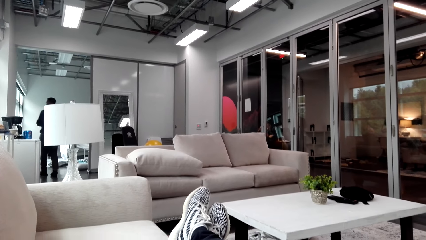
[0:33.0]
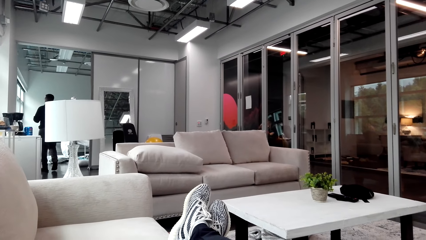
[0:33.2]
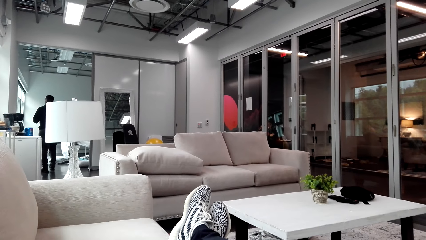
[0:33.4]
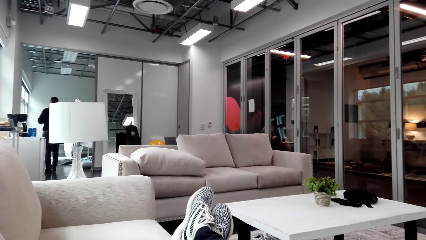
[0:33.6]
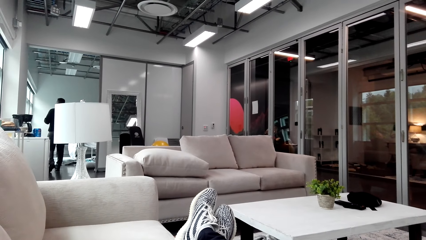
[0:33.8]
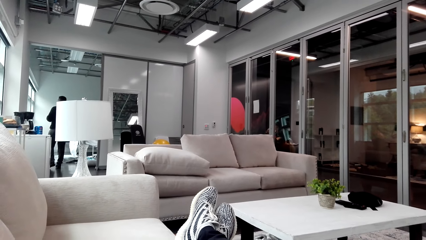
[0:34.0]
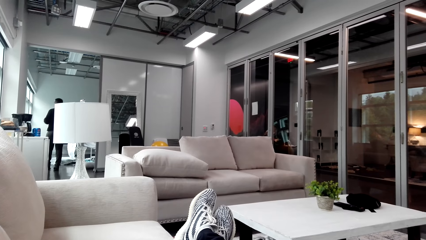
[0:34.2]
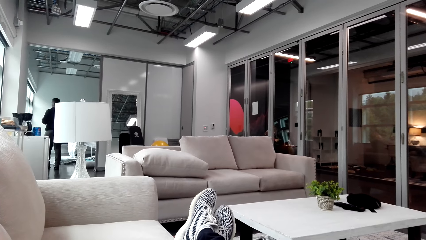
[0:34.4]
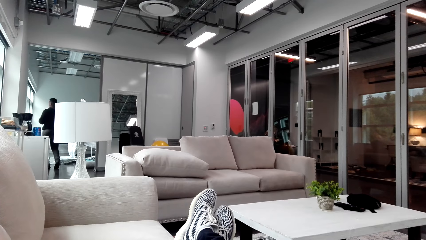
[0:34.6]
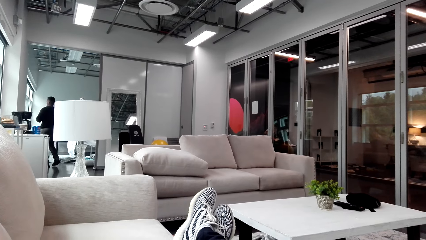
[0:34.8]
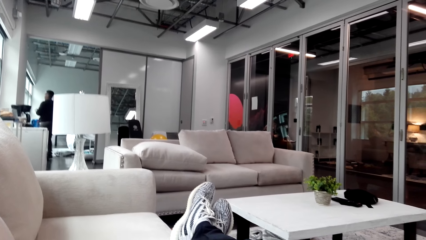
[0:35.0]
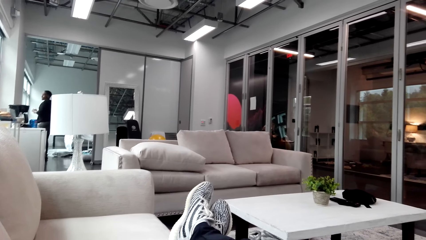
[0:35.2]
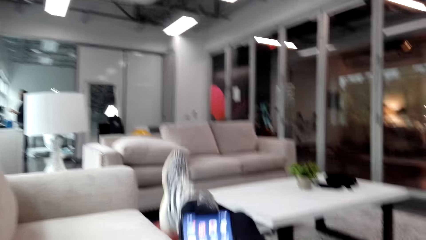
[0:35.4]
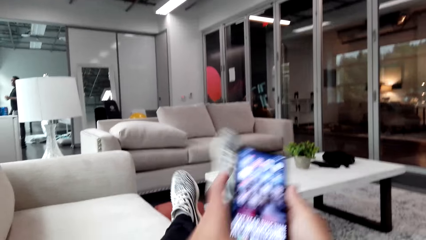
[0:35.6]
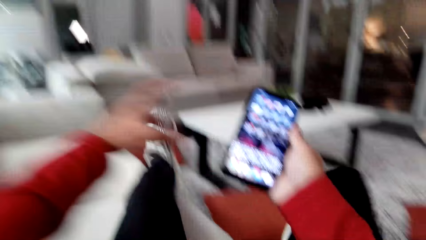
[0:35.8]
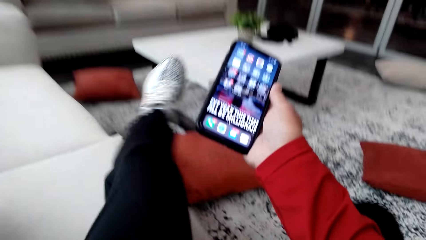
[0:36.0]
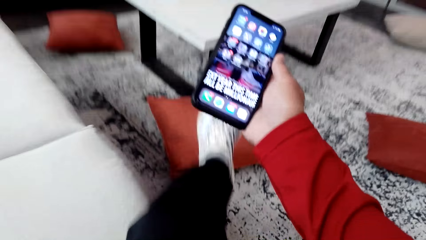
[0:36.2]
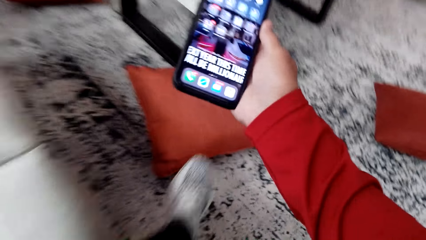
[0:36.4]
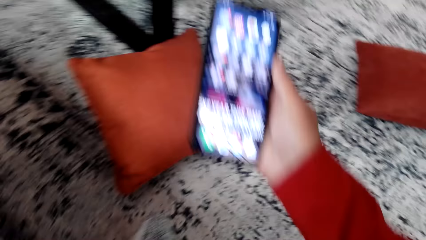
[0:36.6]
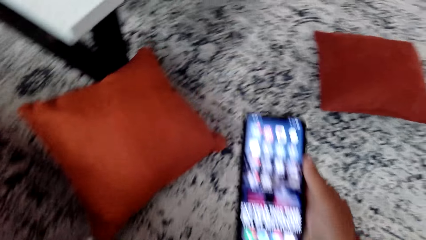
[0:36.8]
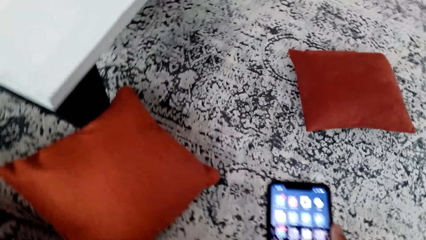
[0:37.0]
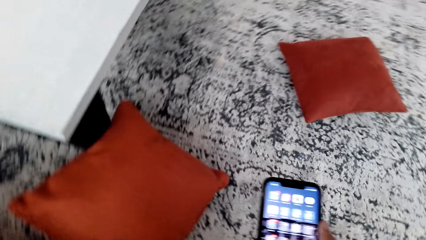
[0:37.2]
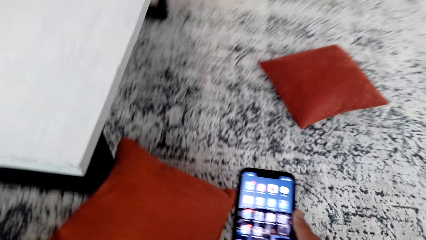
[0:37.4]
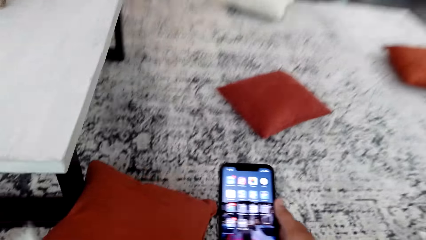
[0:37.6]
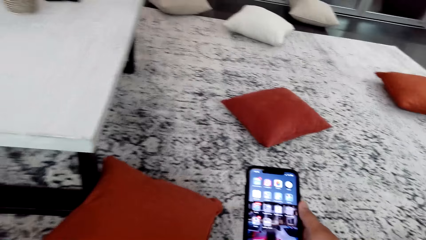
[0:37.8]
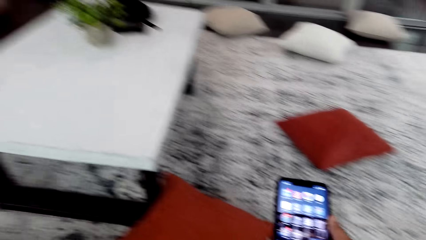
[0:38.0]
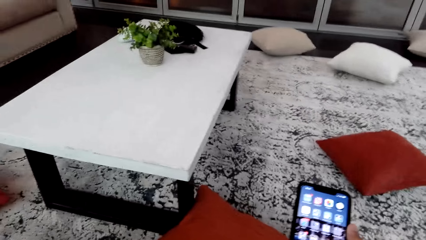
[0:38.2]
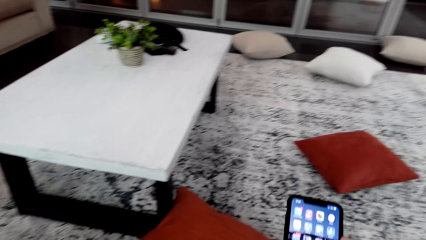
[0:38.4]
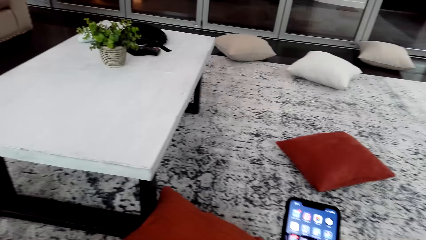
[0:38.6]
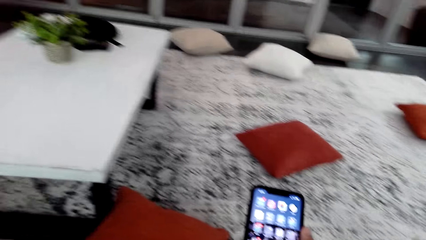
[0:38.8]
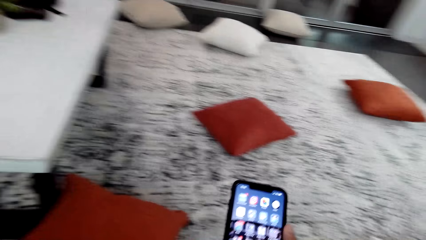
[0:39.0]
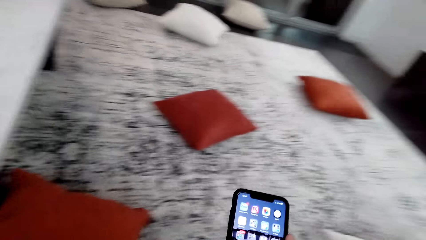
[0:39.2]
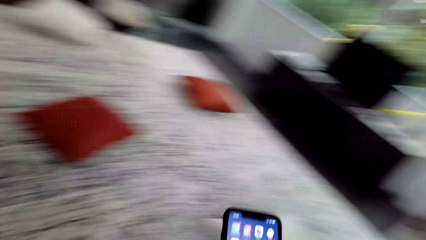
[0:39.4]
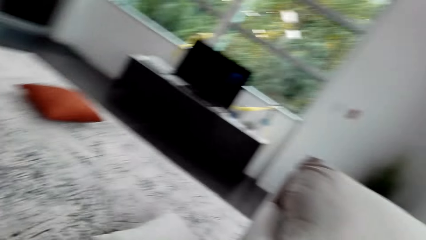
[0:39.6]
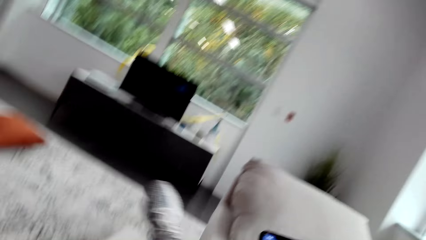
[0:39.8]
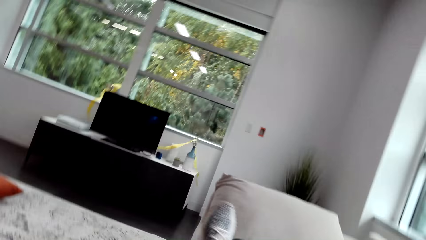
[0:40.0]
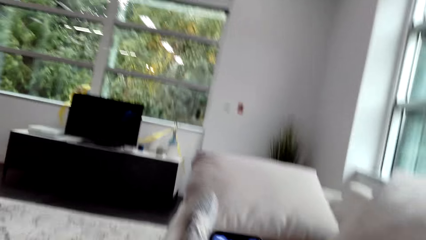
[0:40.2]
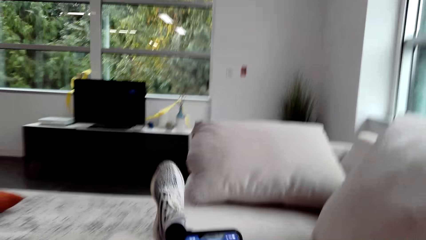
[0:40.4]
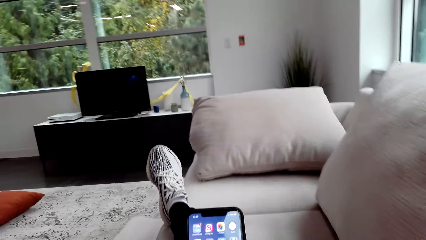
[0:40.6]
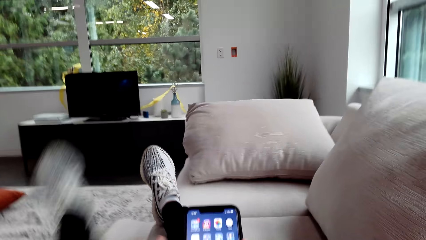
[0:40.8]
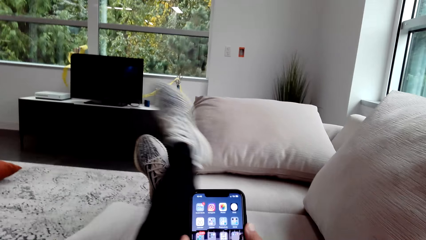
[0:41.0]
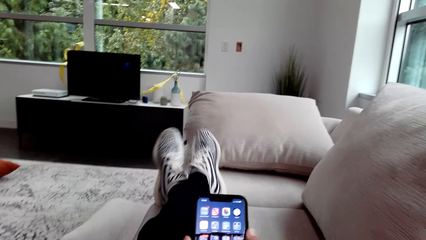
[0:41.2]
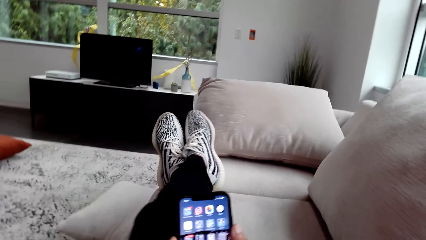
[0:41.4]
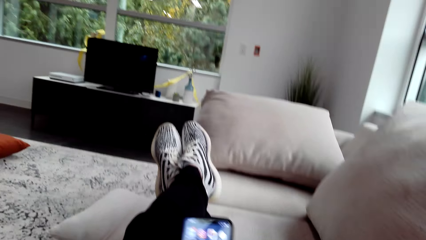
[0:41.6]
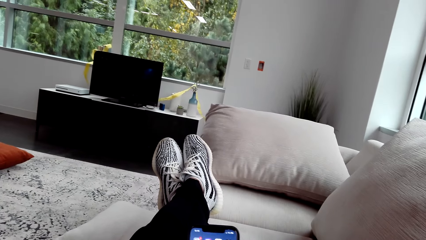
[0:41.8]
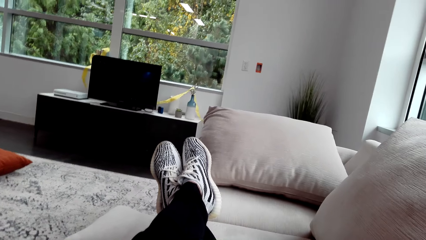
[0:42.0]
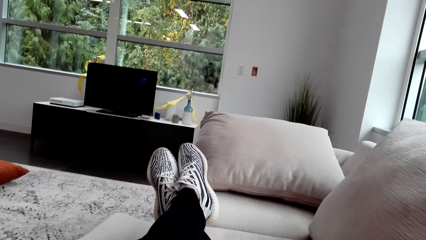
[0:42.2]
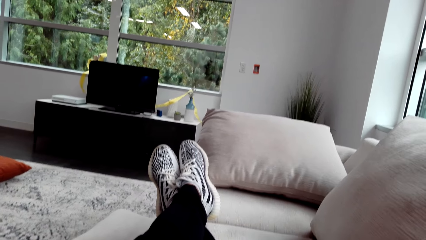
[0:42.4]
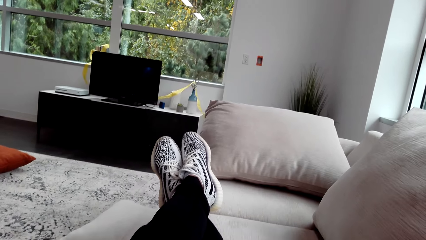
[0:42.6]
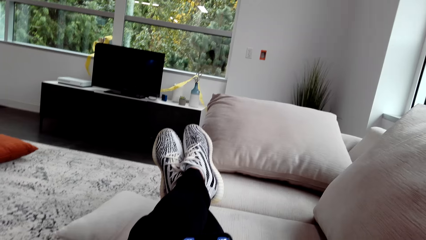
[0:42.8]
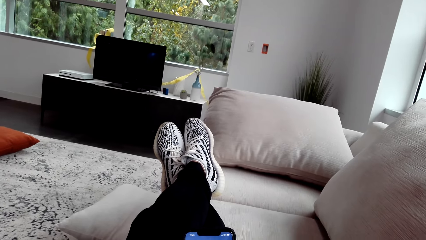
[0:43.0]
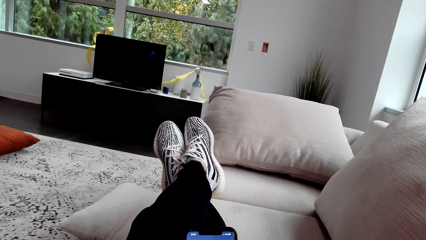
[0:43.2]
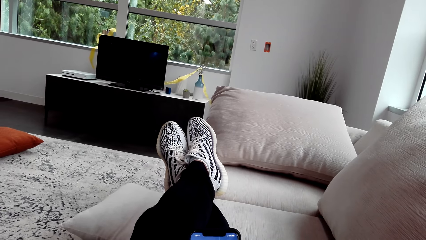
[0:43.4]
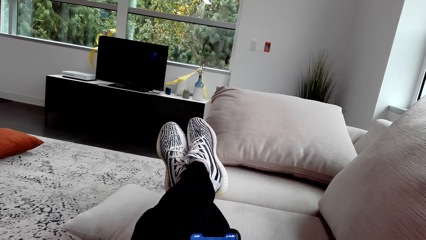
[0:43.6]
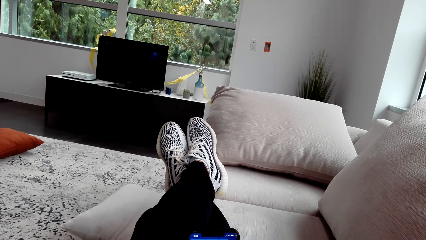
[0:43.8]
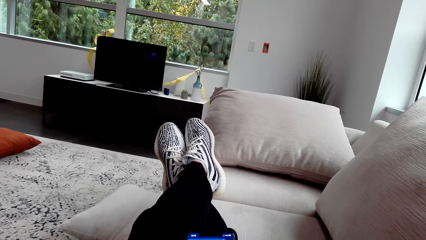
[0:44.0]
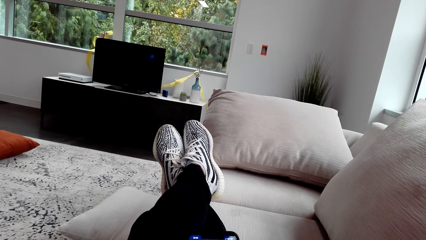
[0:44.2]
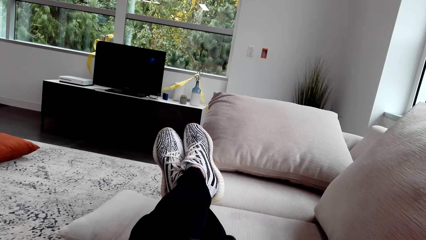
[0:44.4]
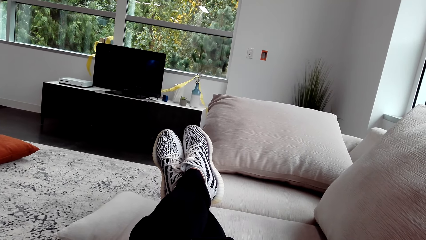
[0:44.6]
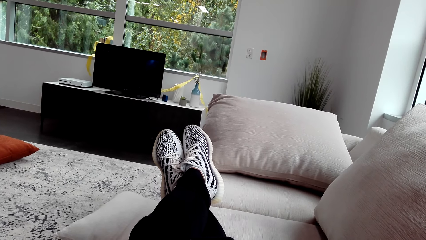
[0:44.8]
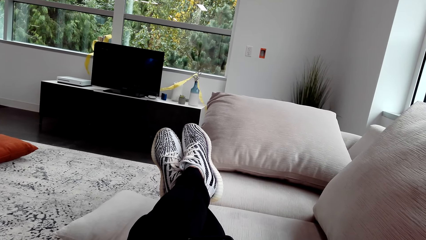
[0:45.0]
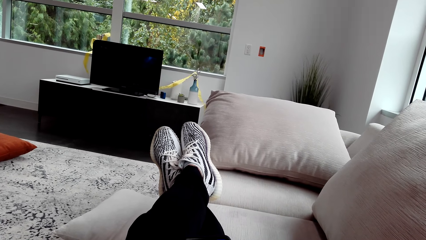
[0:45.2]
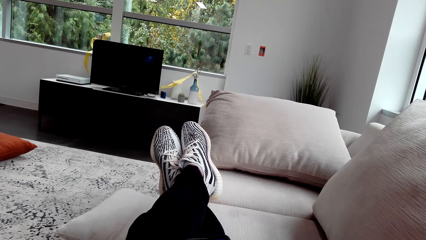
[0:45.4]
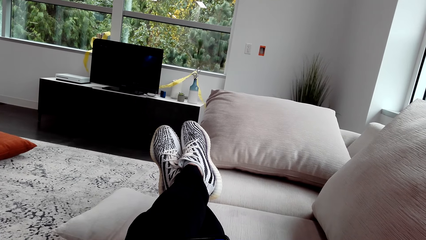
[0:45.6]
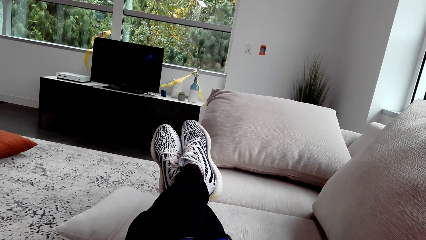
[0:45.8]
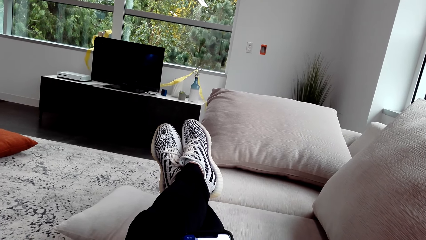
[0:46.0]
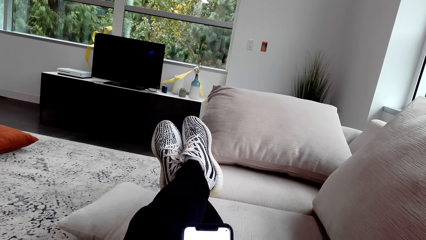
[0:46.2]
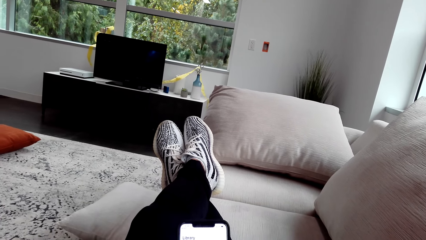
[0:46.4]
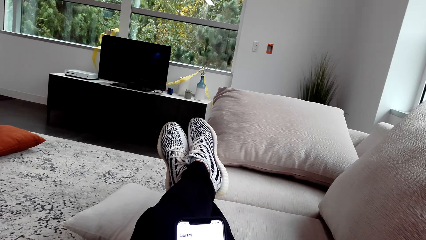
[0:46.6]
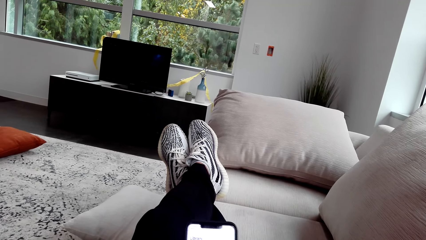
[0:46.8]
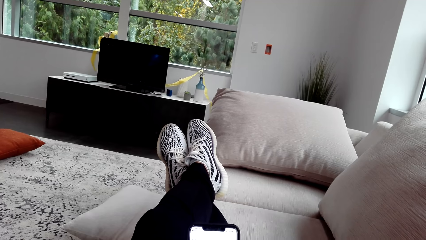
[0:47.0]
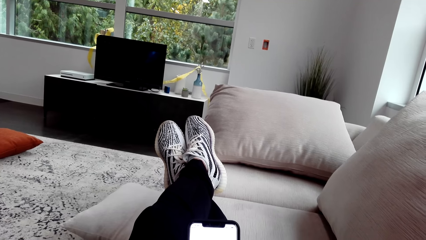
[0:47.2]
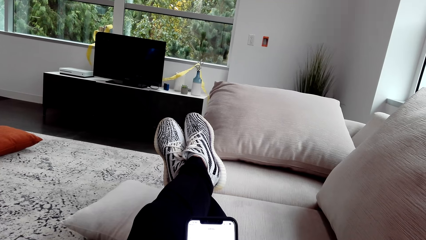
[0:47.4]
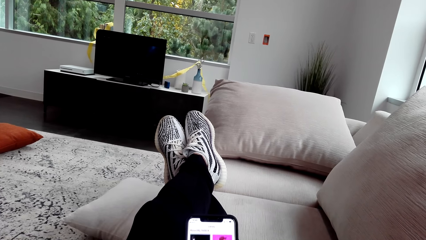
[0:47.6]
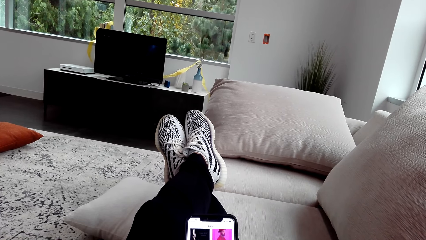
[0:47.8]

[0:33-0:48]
A man interacts with the camera wearer. The camera wearer moves. He holds his phone. He presses the phone. He scrolls his phone.
